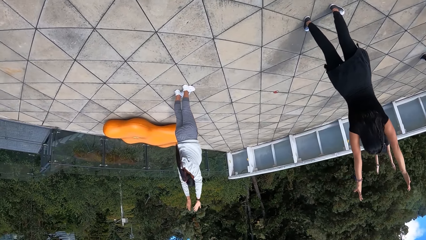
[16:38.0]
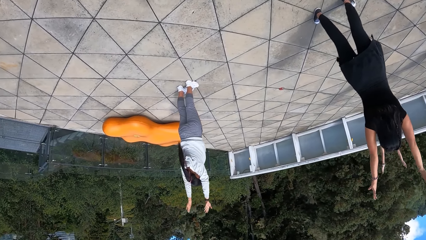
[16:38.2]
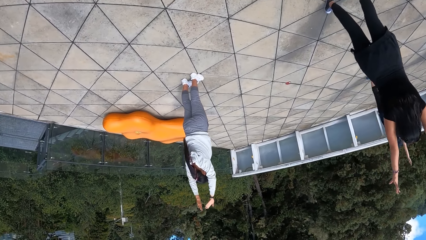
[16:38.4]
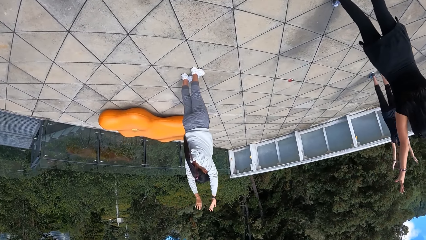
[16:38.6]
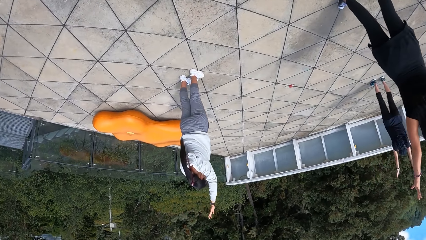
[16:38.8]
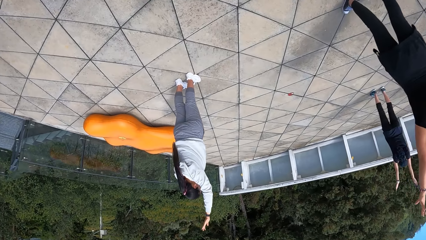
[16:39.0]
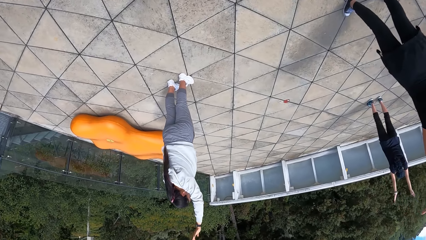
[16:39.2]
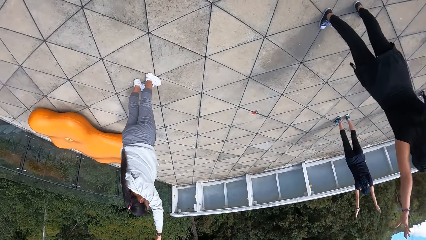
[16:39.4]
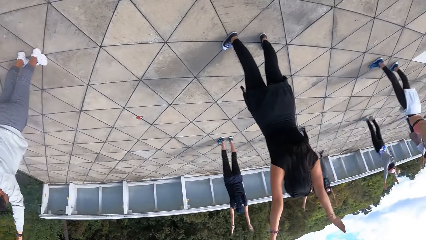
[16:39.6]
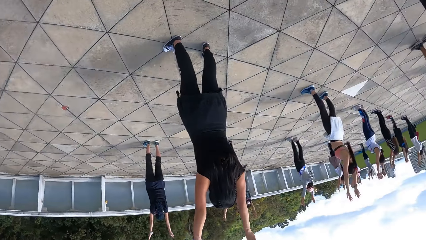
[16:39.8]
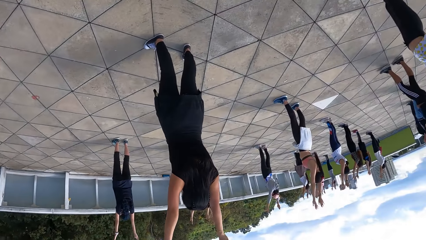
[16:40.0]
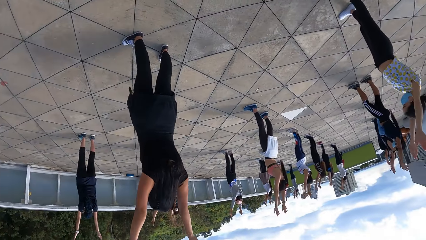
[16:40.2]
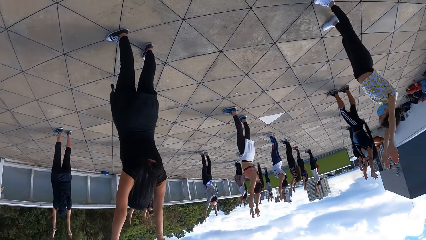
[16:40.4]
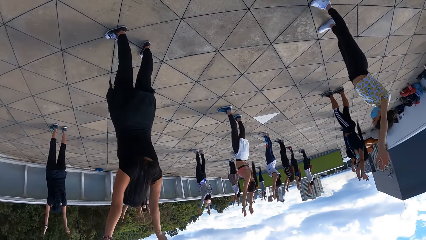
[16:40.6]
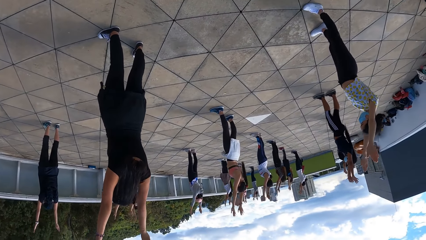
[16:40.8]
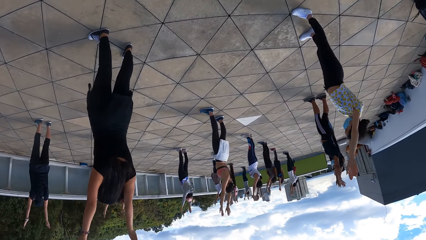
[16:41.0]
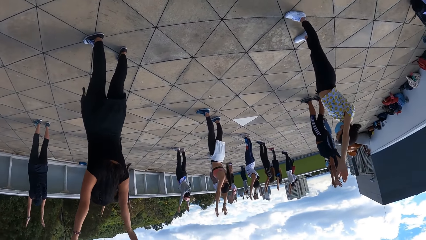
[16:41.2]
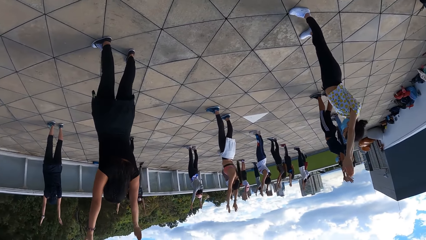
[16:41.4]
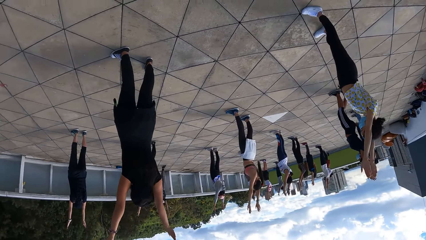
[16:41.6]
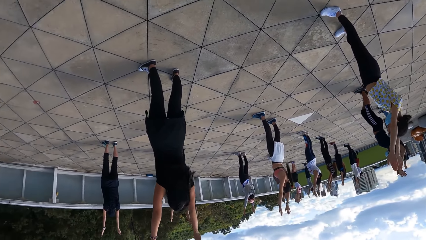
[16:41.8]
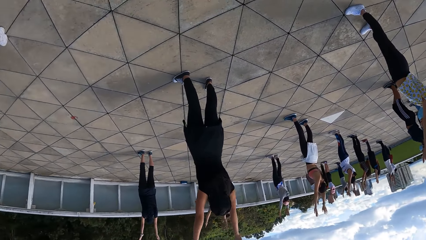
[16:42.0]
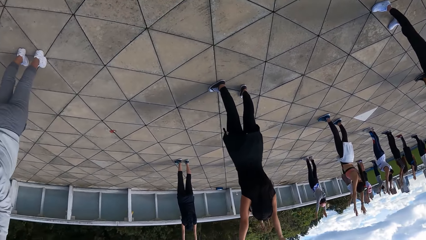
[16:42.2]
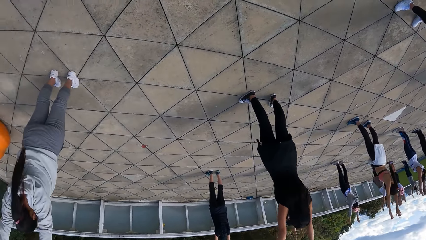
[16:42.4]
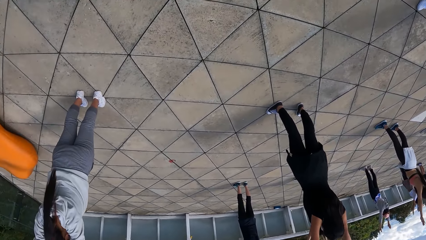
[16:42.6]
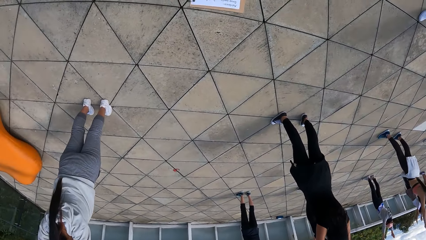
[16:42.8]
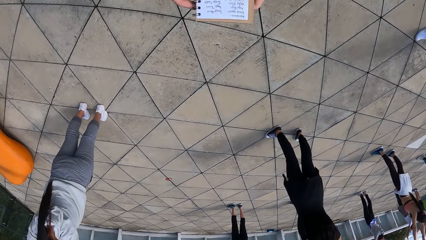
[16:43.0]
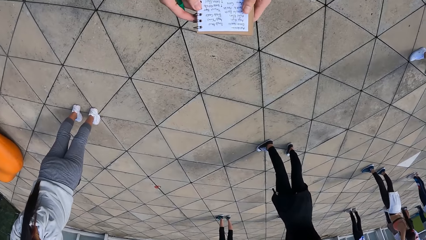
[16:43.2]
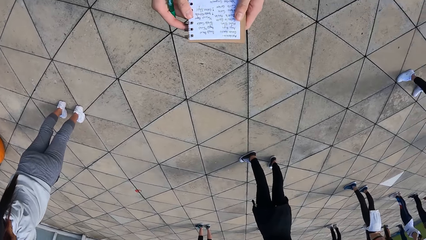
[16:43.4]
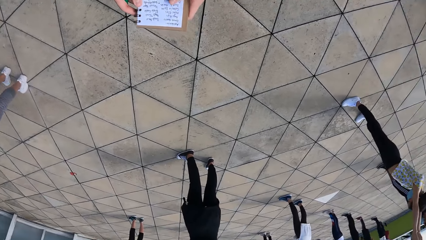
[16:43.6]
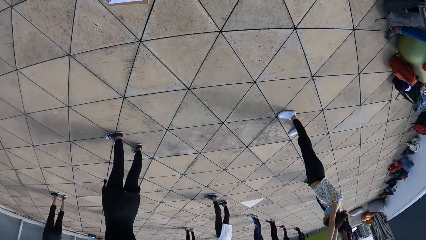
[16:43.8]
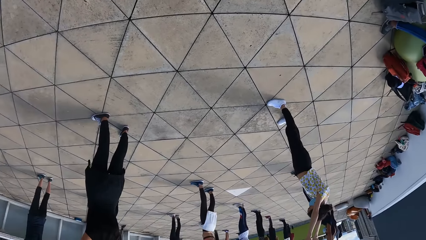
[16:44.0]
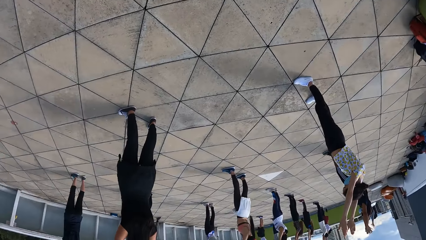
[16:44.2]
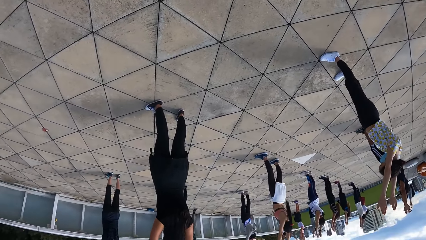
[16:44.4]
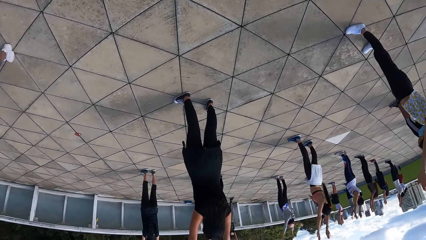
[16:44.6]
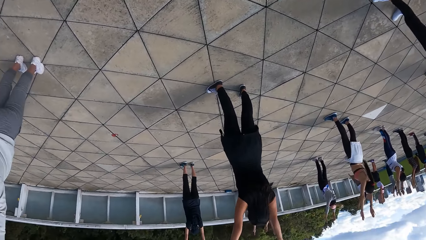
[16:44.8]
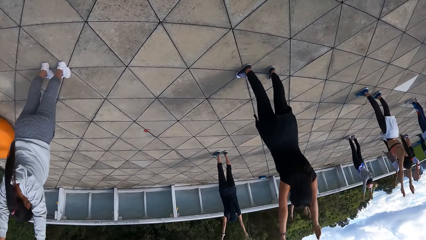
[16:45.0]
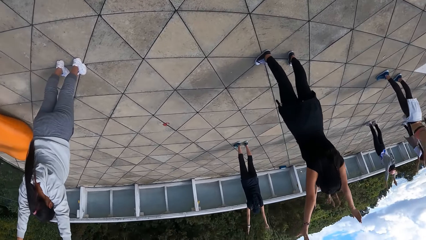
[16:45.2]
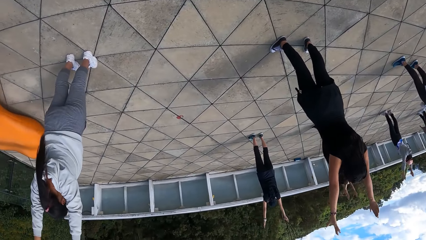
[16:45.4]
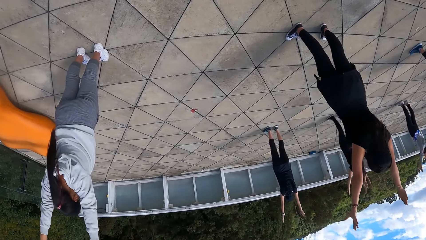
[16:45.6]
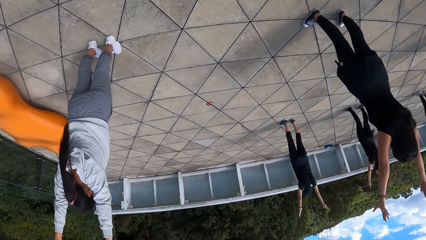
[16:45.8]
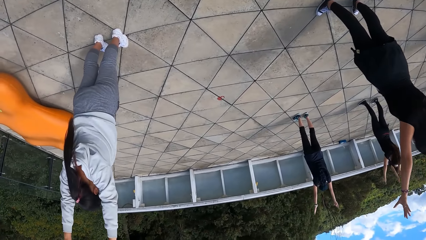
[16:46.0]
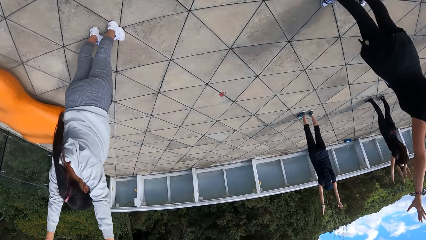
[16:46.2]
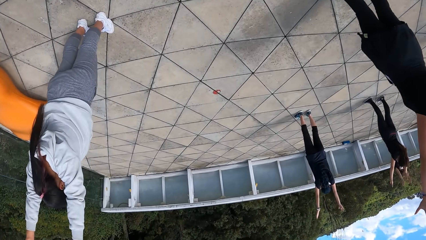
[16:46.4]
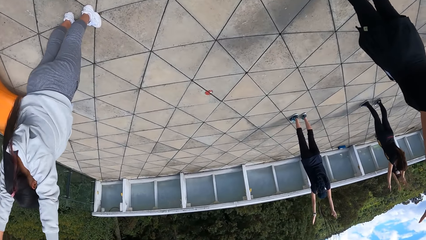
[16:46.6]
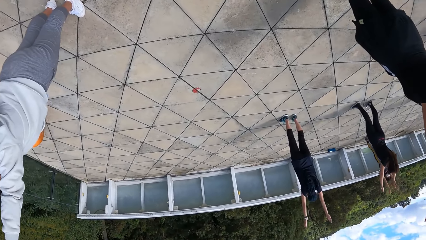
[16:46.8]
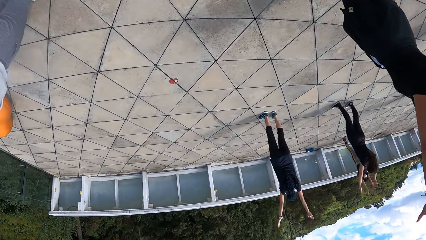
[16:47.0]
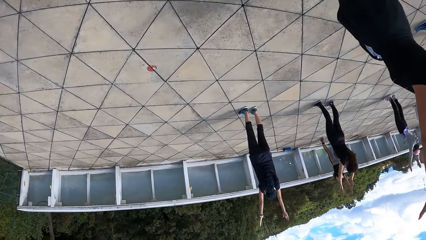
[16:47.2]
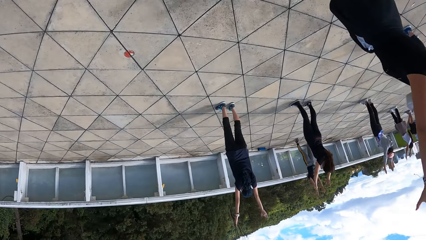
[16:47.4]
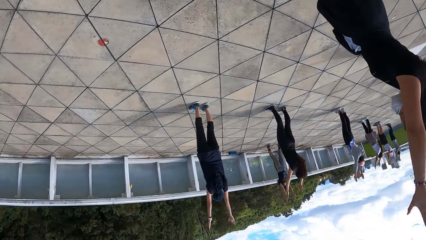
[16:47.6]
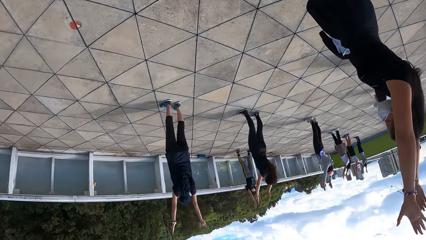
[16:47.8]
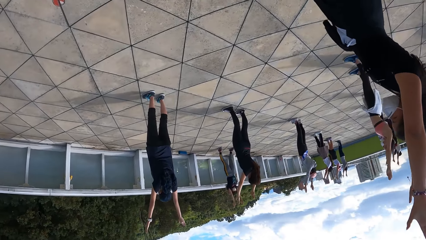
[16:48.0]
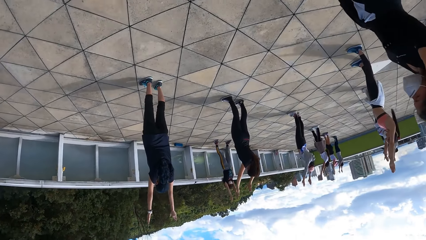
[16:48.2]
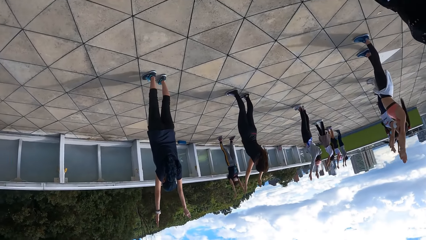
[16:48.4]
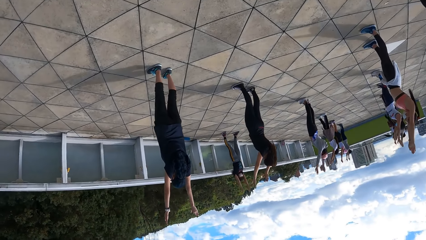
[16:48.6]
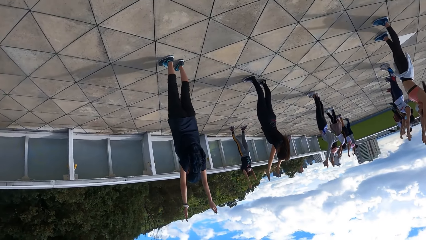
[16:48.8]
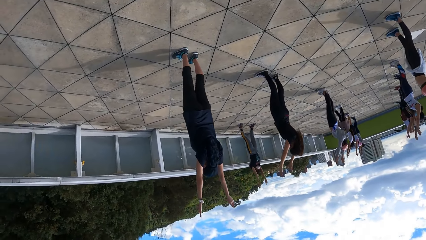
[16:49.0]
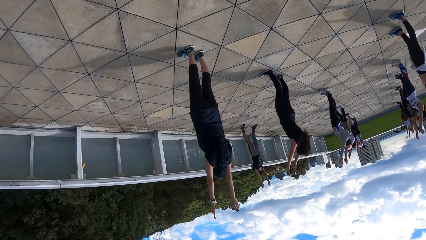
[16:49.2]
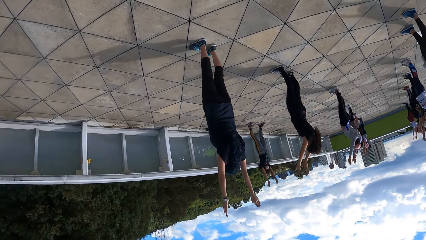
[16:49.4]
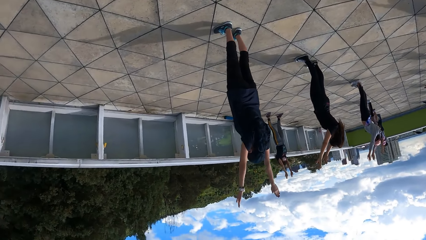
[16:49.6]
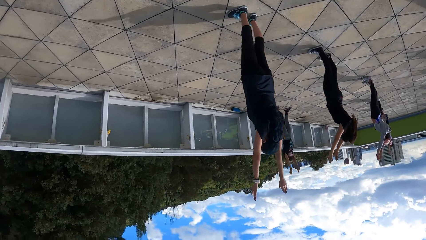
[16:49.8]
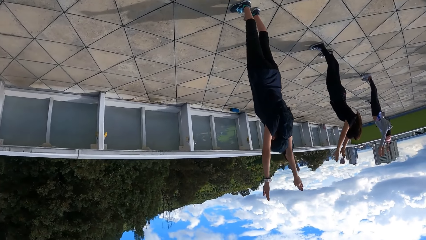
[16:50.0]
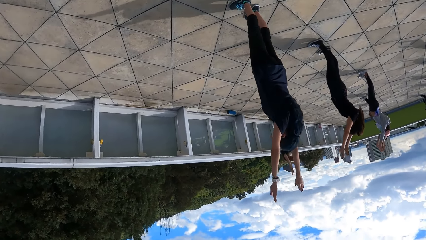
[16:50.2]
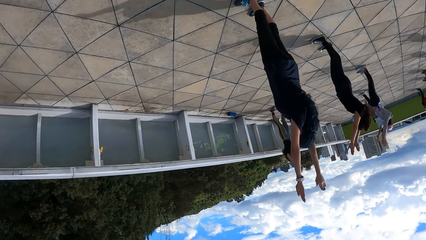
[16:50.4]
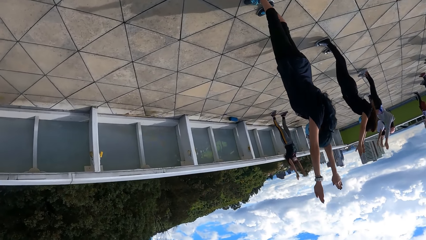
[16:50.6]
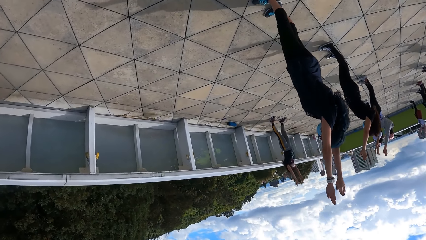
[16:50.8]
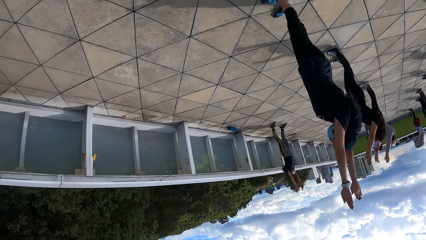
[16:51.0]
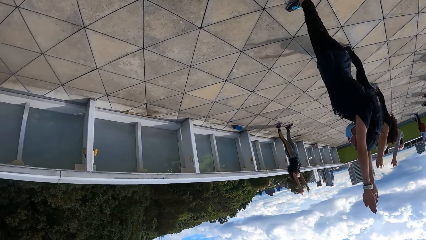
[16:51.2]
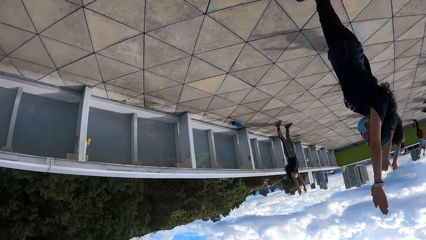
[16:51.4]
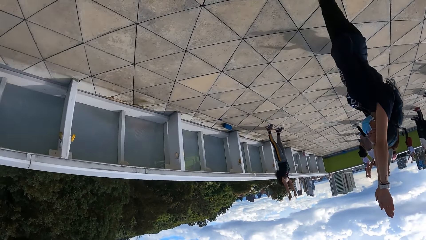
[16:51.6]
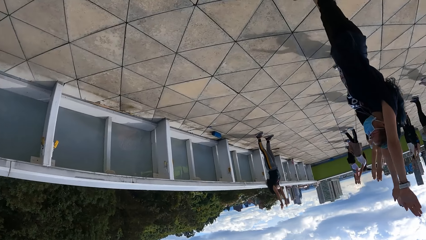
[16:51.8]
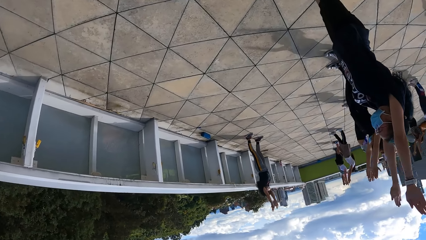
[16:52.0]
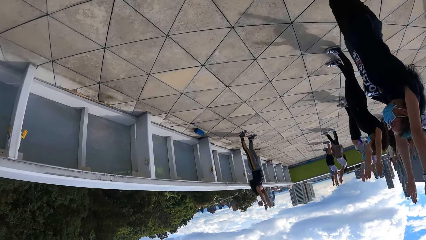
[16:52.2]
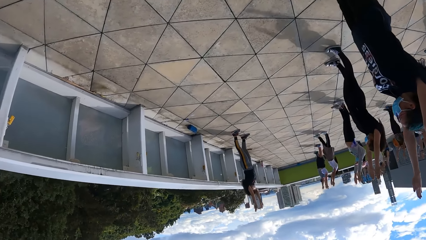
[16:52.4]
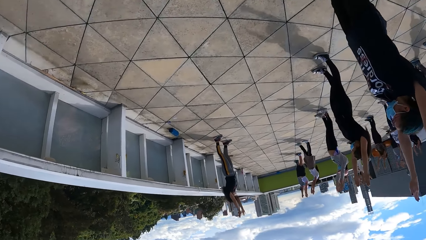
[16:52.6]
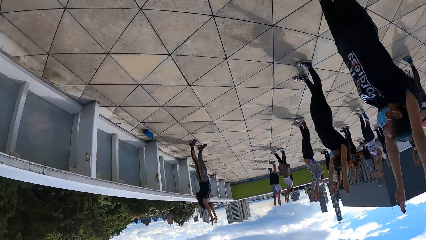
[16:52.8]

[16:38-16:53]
The camera wearer walks around the group of people on the rooftop.
